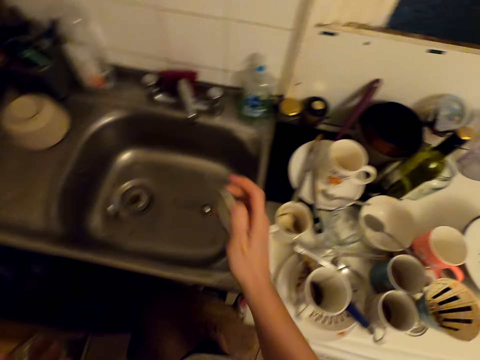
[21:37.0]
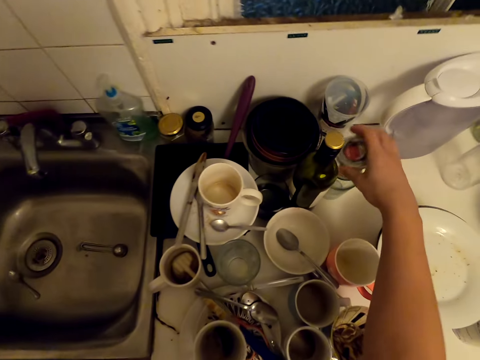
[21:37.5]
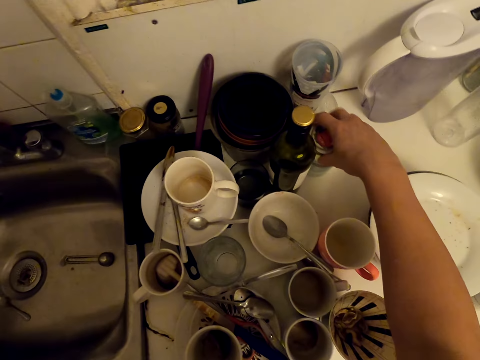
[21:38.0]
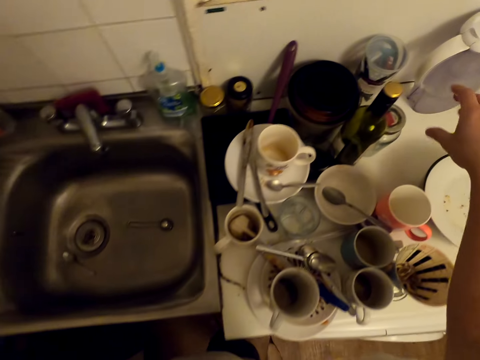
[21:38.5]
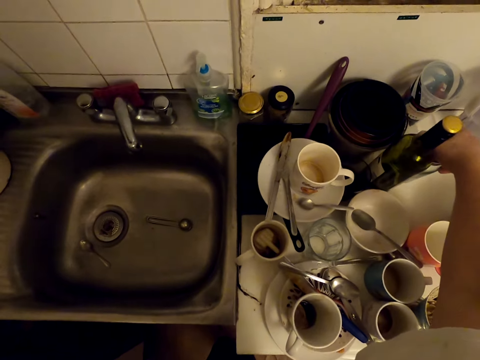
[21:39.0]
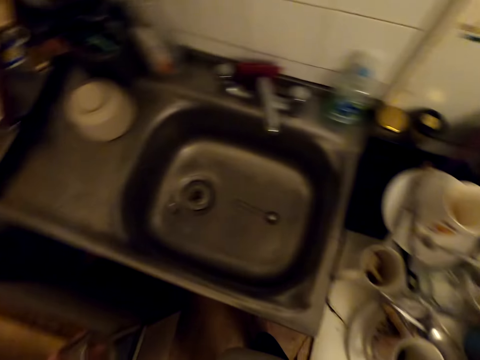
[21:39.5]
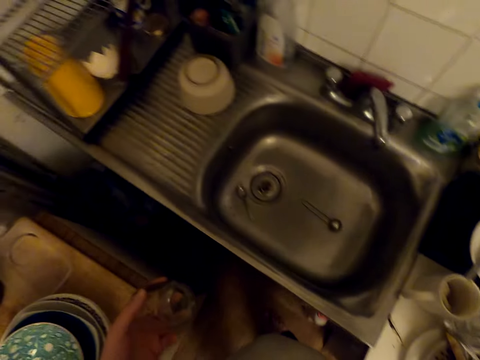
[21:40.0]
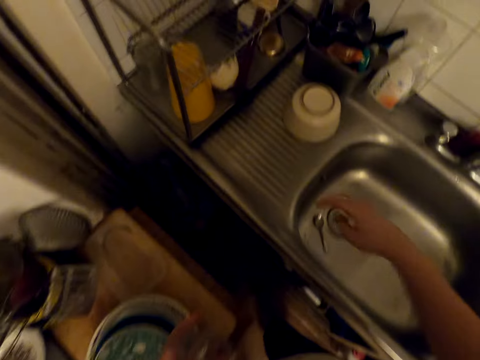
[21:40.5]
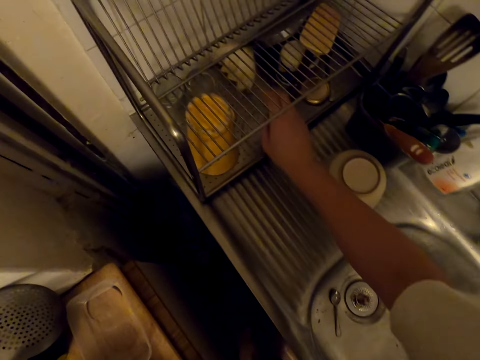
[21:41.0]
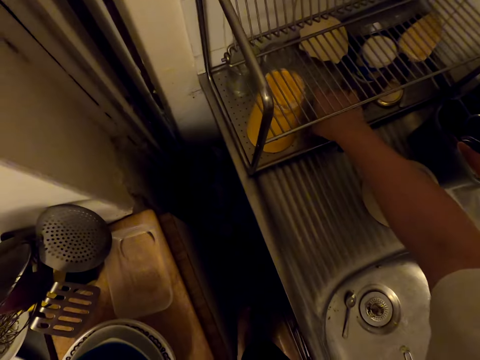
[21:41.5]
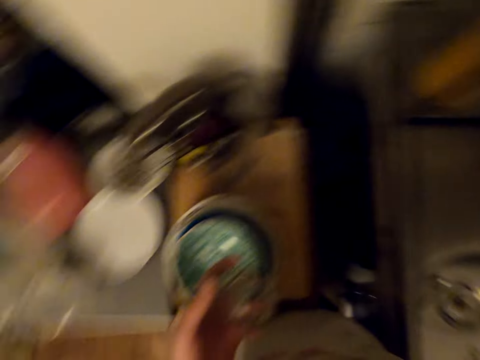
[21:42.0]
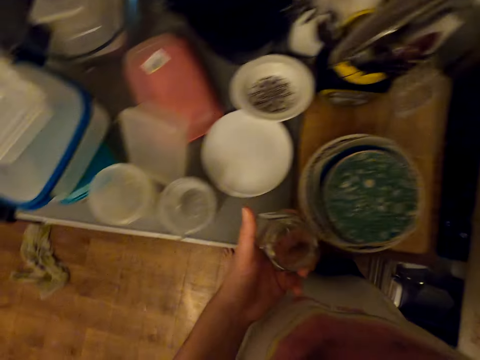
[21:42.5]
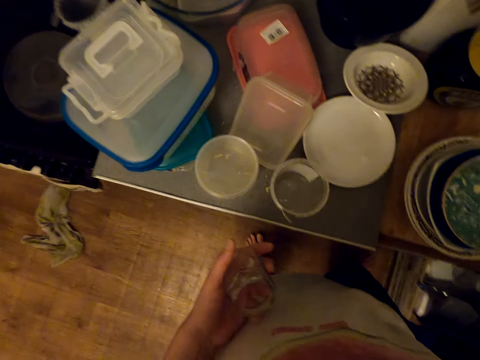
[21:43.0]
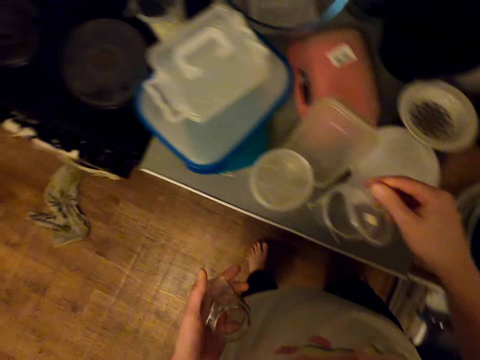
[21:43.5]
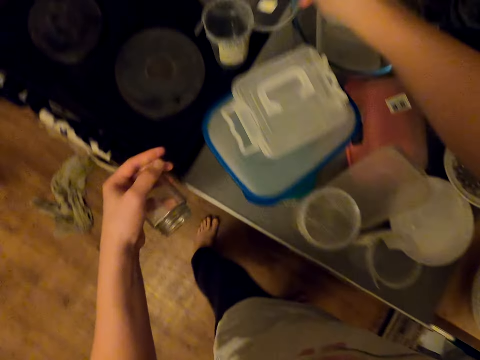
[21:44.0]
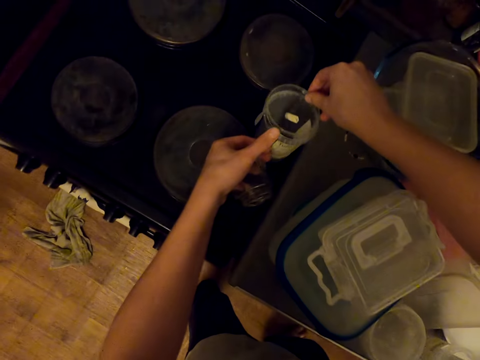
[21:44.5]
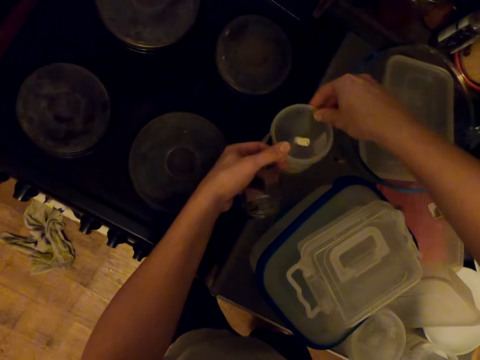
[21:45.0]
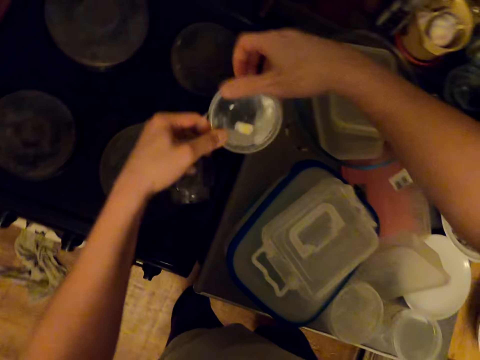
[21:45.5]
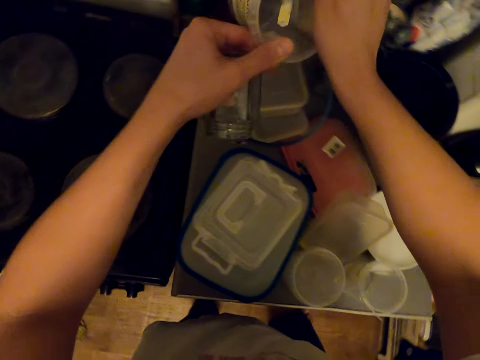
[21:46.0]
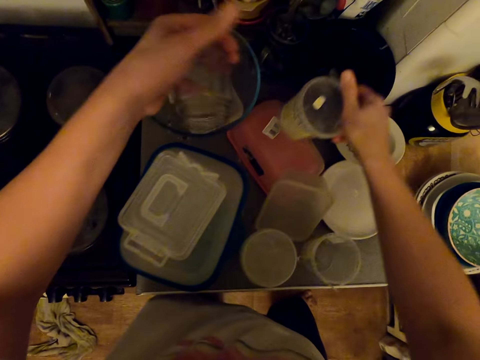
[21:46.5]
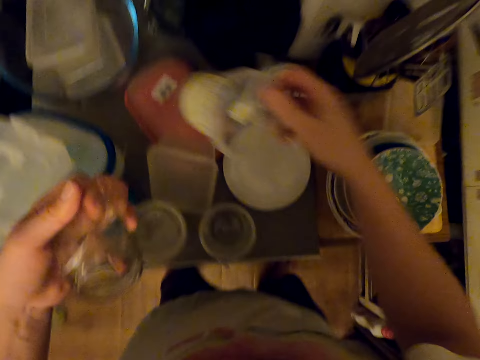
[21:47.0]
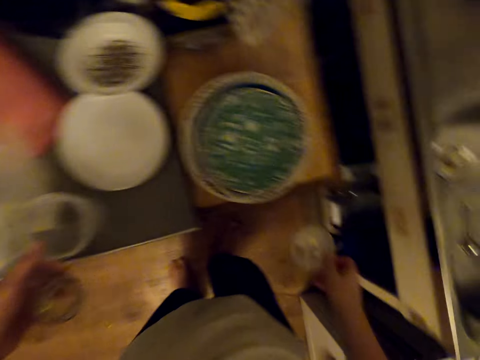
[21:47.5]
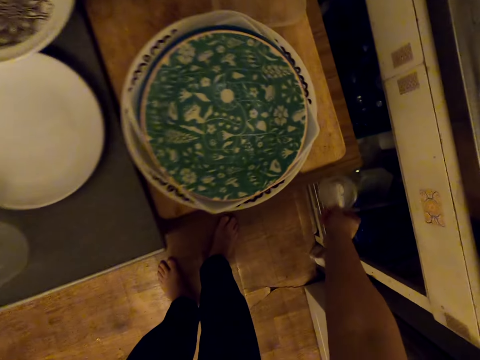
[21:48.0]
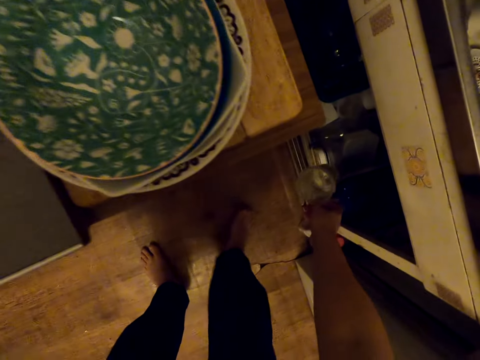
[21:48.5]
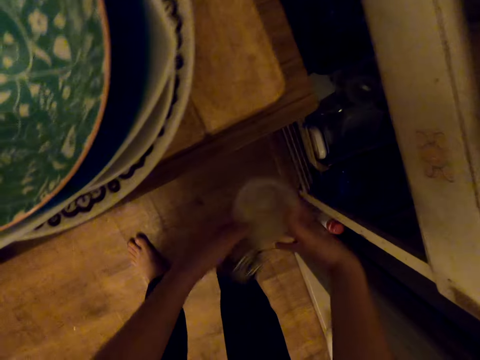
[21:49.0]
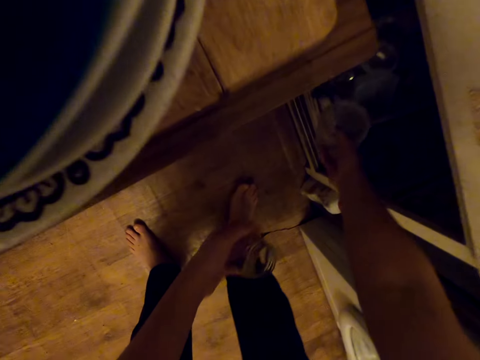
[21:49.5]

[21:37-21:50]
The camera wearer covers the can with a lid. They move something. They pick a lid from the utensils rack. They look around. They cover the can with the lid. They put the cans in the cabinet.

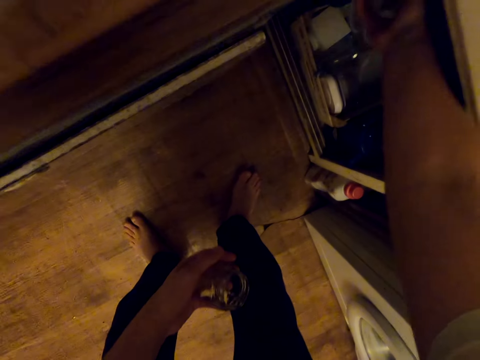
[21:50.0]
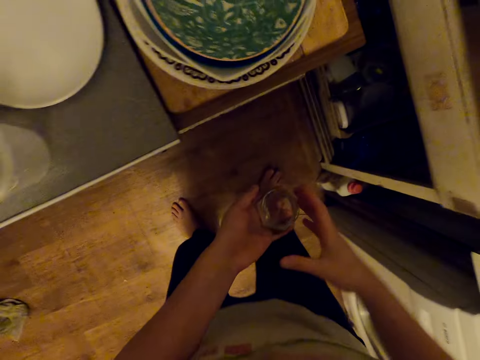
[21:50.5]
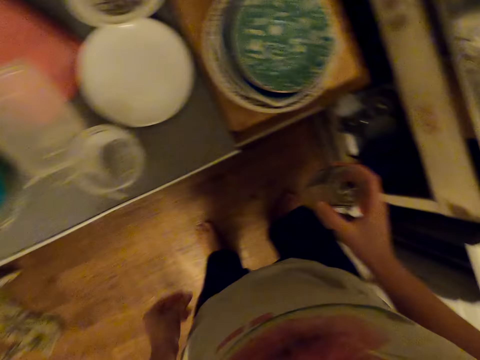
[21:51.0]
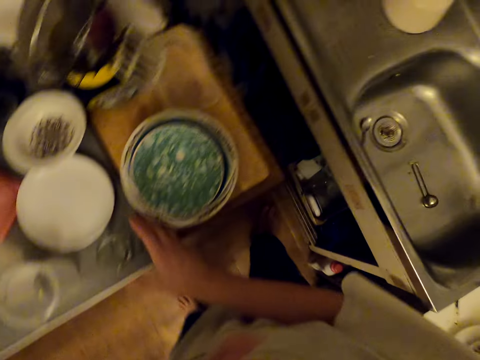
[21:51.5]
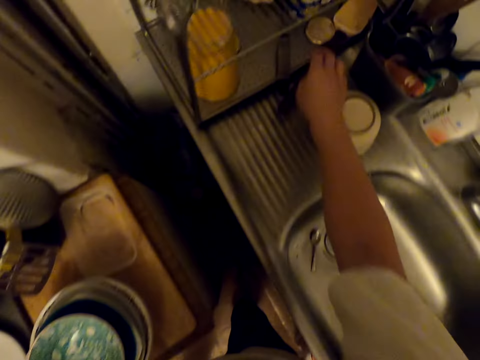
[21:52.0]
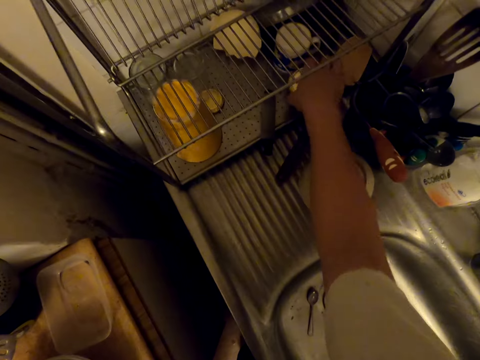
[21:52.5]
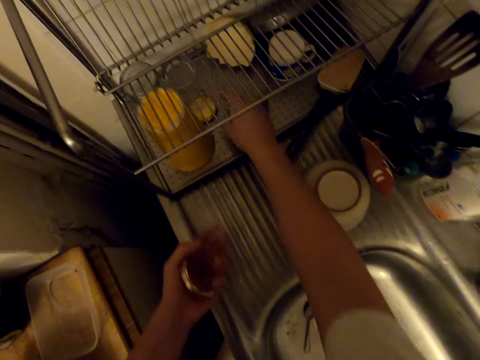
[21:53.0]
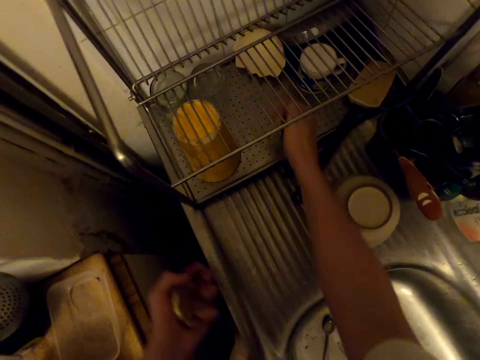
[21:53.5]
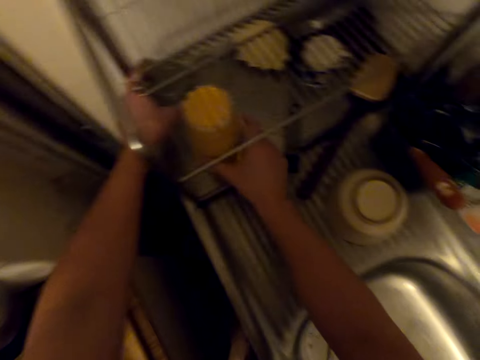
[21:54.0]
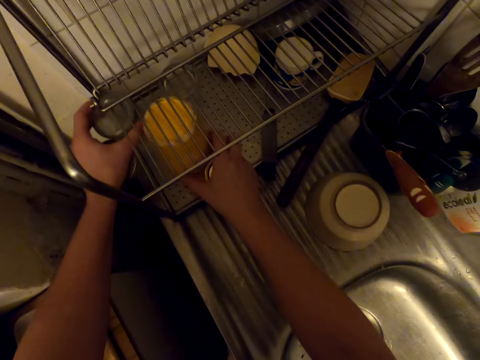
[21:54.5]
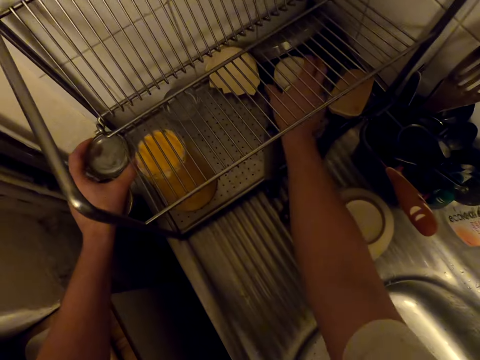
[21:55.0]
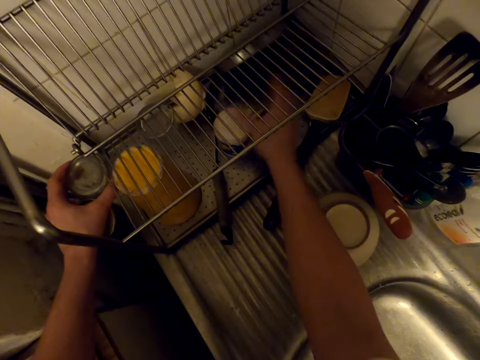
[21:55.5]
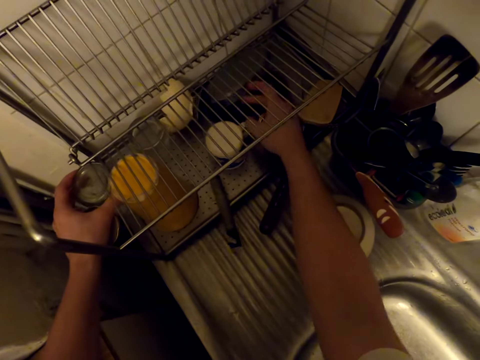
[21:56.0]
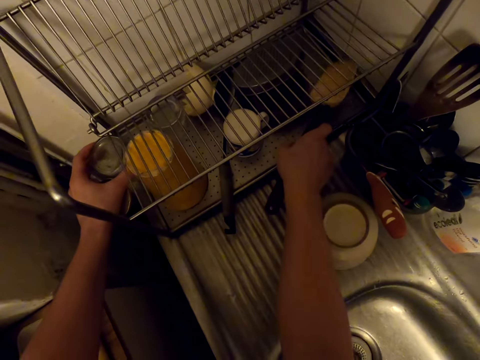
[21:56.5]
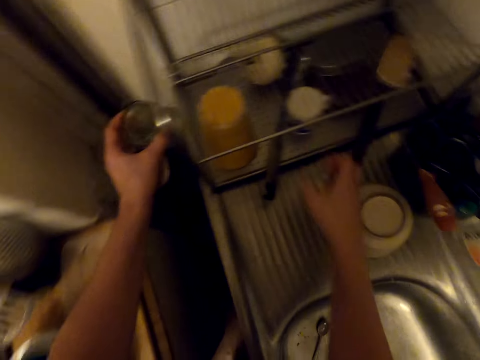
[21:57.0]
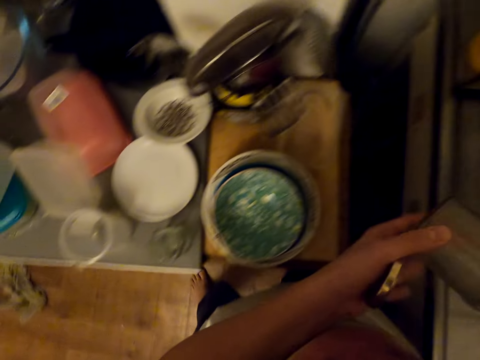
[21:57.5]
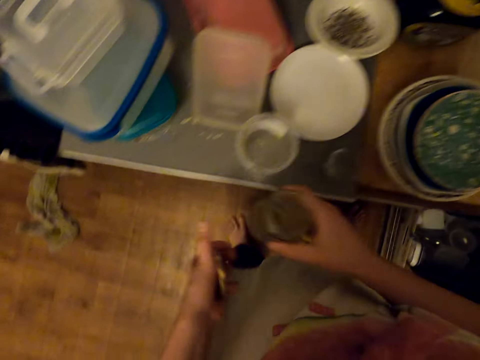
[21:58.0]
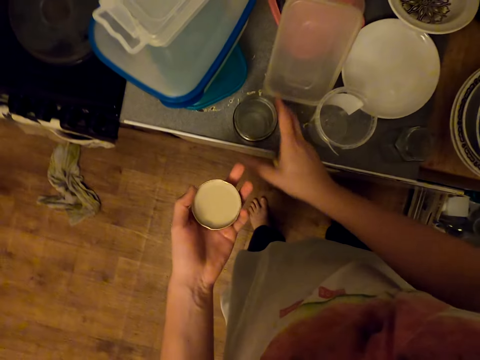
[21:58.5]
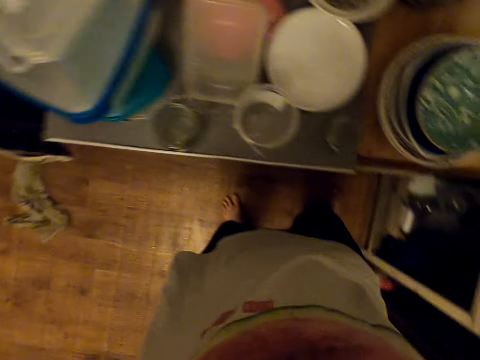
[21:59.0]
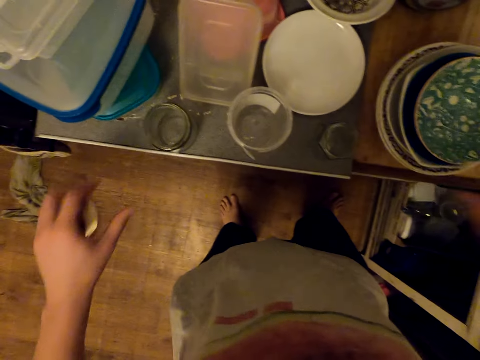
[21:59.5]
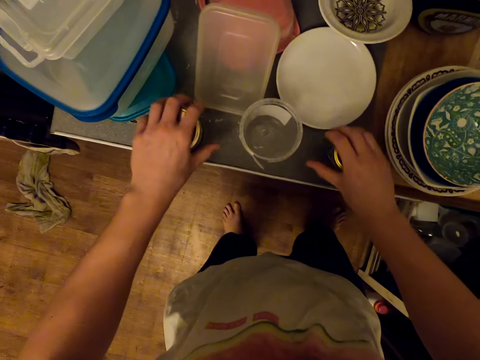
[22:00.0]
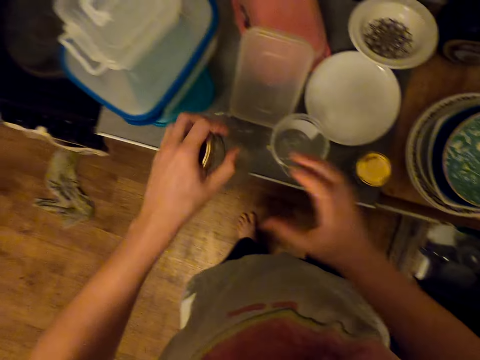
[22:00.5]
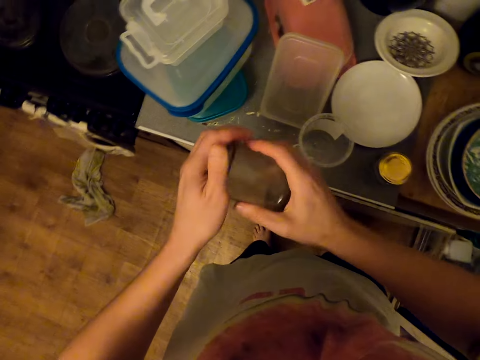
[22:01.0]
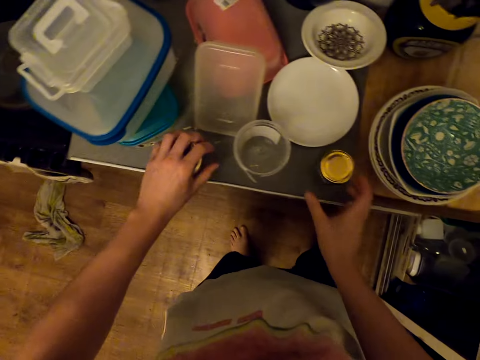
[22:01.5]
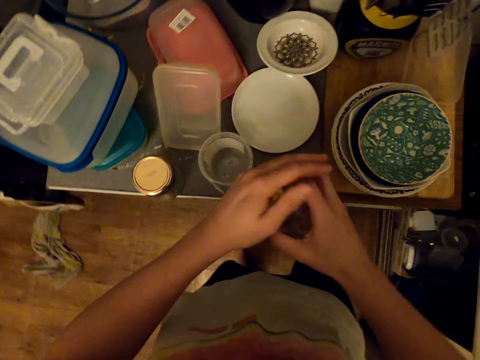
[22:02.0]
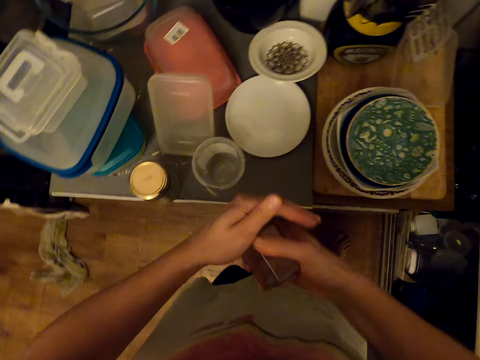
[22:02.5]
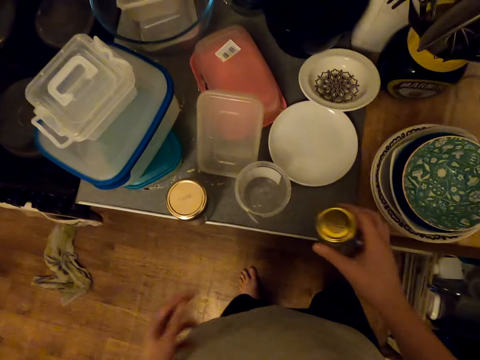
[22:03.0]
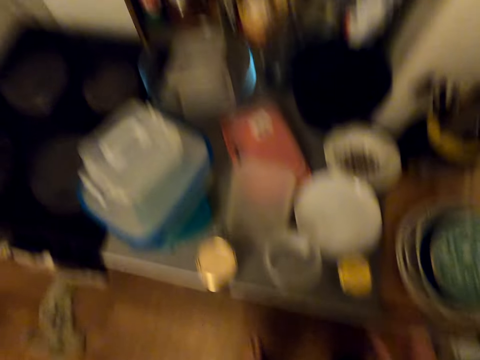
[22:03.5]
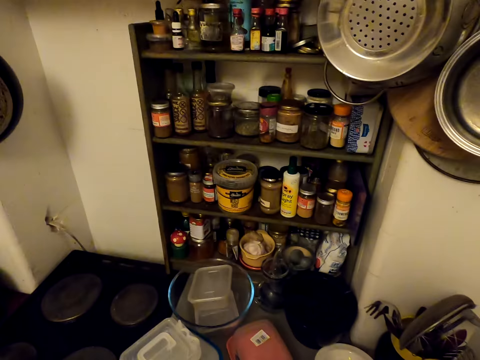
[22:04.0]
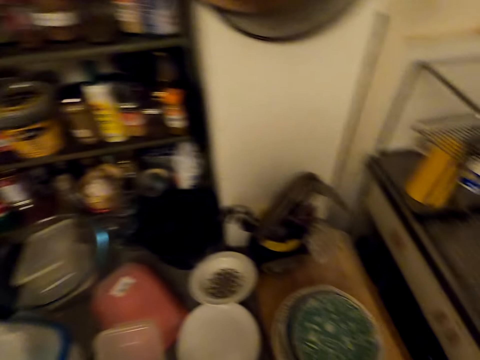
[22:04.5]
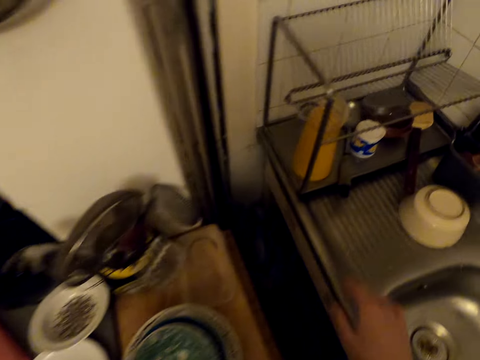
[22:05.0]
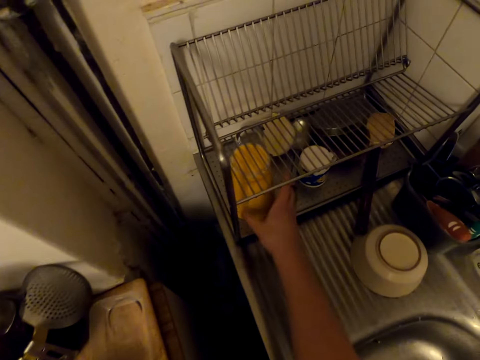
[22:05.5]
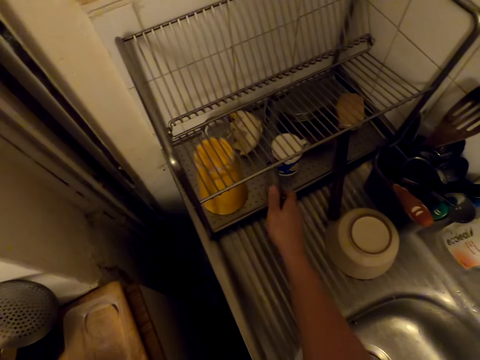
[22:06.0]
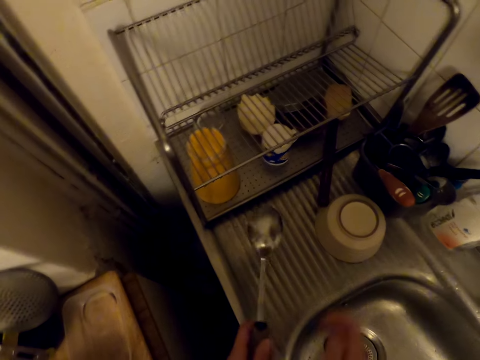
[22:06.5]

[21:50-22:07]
The camera wearer drops a glass on the counter top. They pick something. They pick a lid from the utensils rack. They move the utensils in the dish rack. They arrange the utensils in the utensil rack. They pick the glass and drop the glass. They close a tin. They pick the tin. They cover the glass cans with lids. They drop the tin, pick the tin, close the tin and drop the tin. They look round. They pick spoons from the utensils rack.
